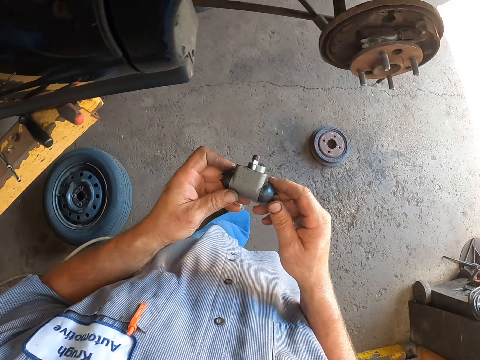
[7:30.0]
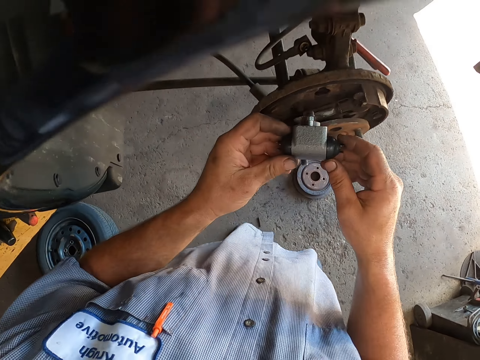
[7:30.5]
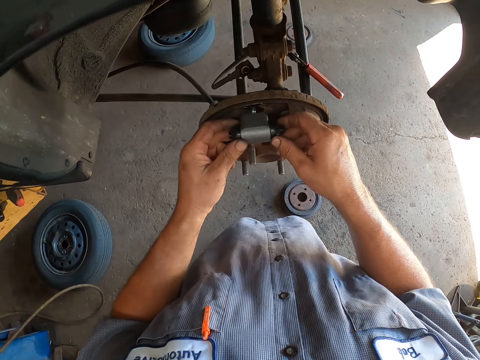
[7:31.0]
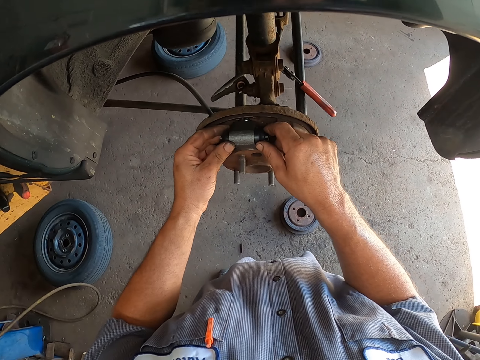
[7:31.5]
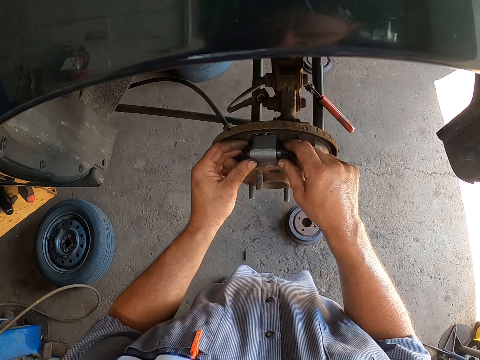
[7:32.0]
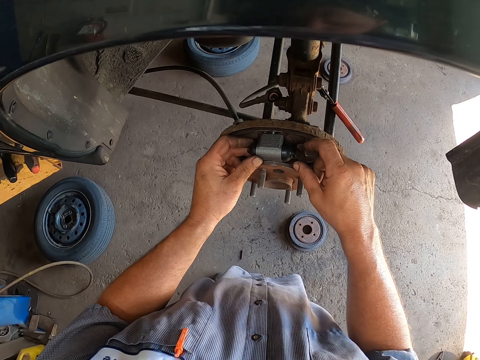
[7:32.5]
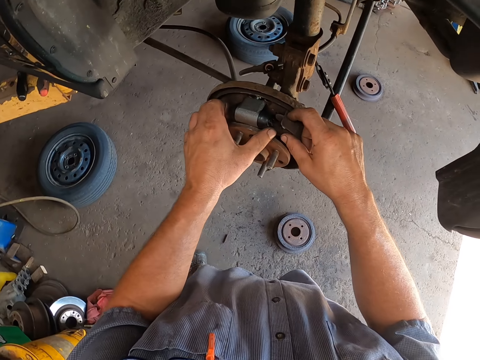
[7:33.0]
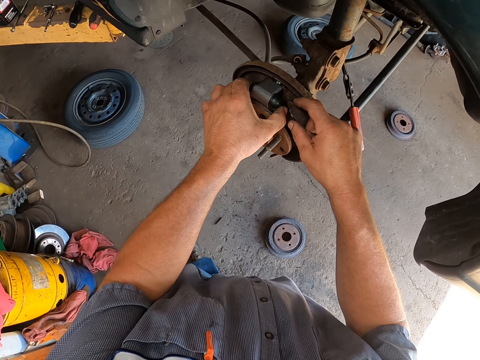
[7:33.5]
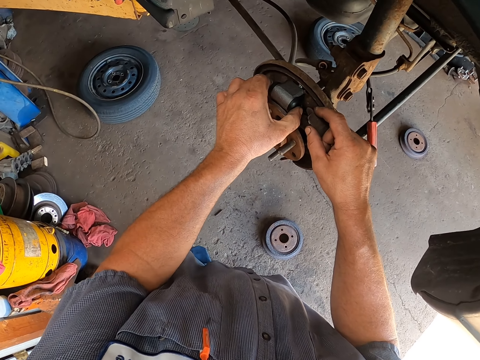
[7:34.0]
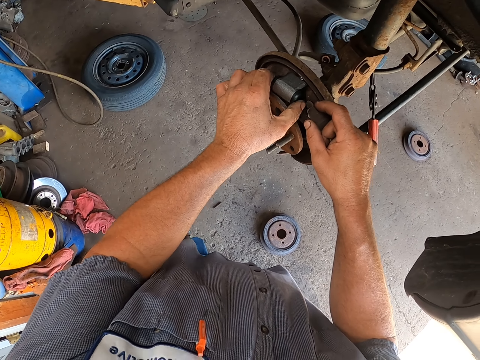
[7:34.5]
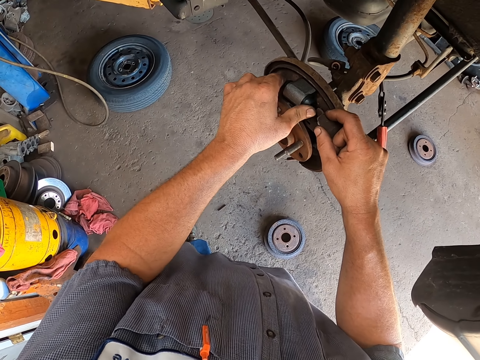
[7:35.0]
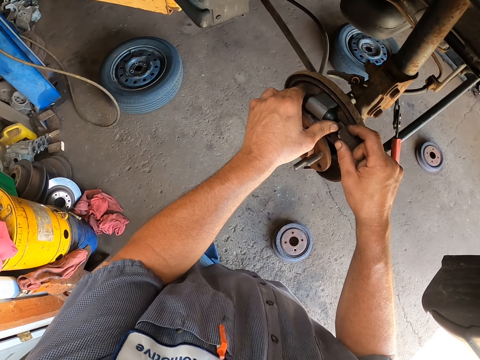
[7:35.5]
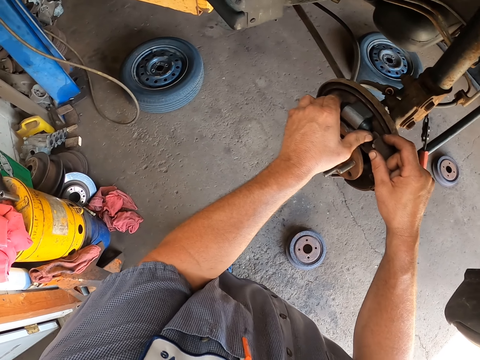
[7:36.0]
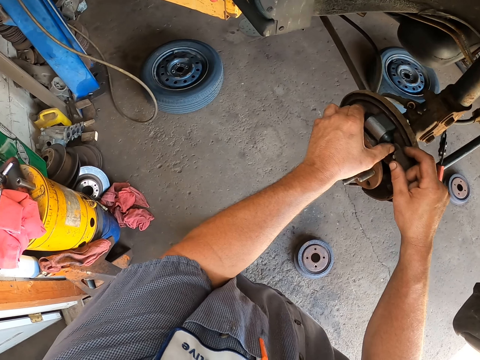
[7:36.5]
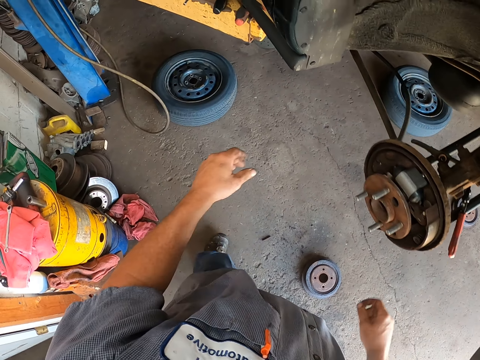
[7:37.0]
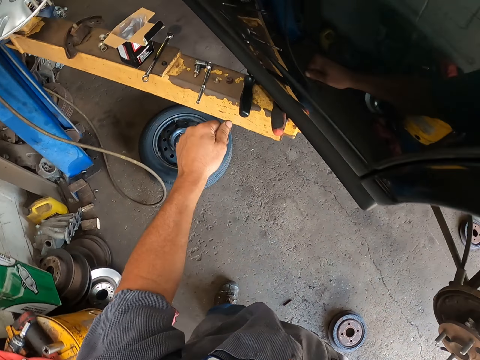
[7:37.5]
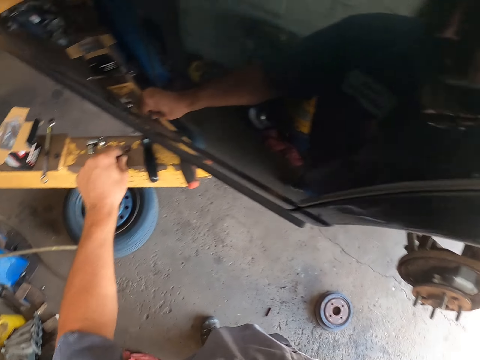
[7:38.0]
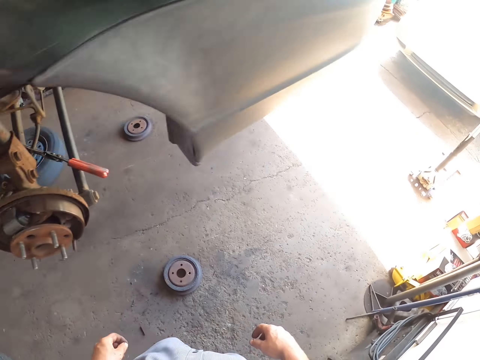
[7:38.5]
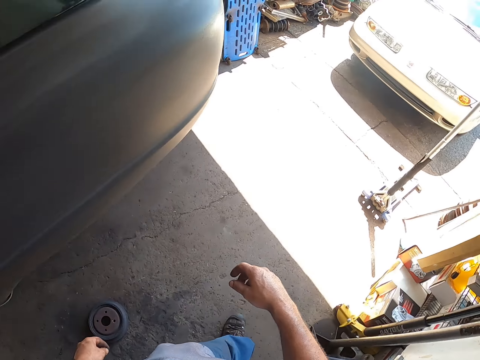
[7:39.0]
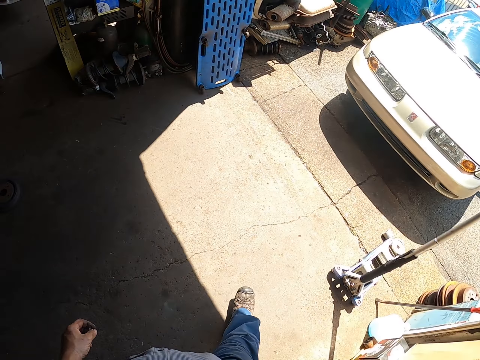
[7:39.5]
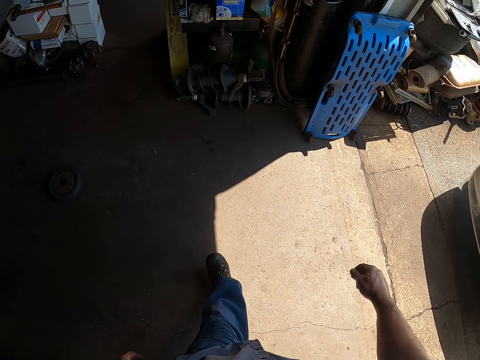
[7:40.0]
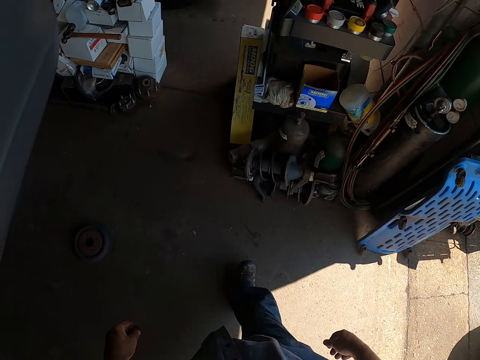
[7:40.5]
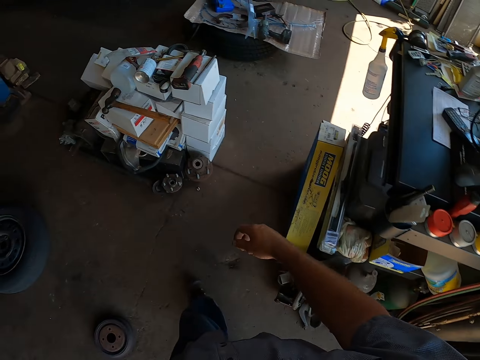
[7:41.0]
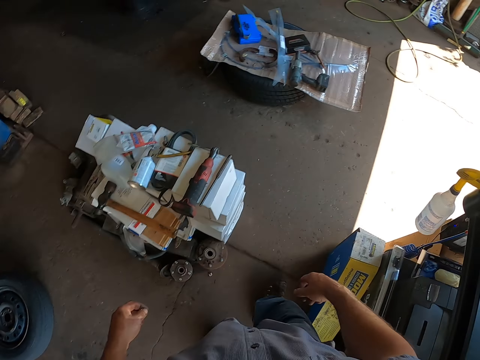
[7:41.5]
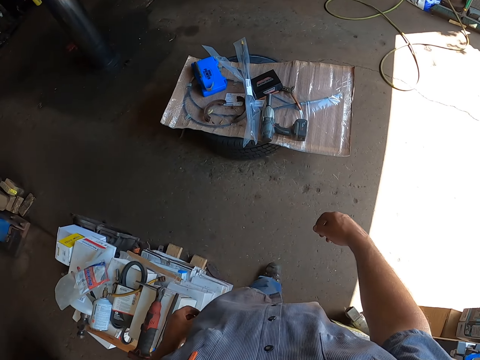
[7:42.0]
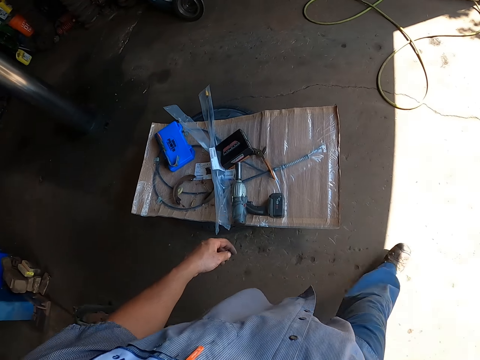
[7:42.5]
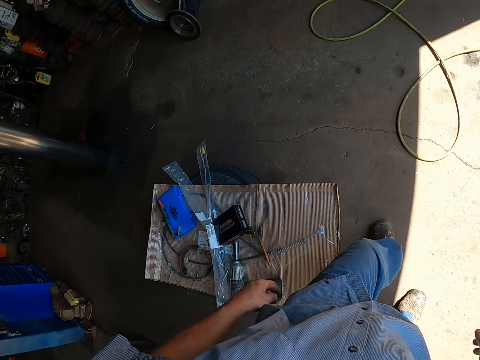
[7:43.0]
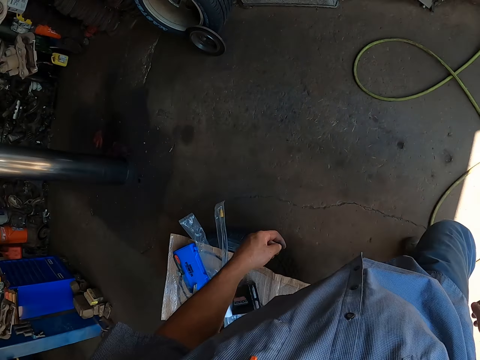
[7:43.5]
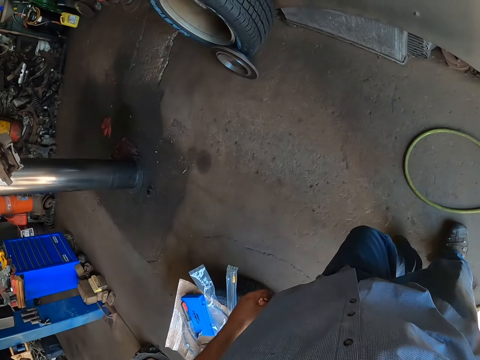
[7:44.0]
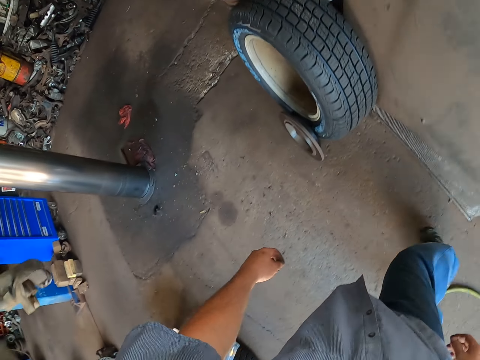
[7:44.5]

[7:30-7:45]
The camera wearer holds the bearing with both hands. They fix the wheel with something. They put the bearing on the wheel hub. They pick something. They walk around the garage.

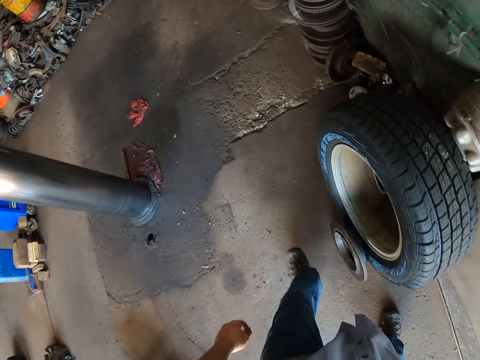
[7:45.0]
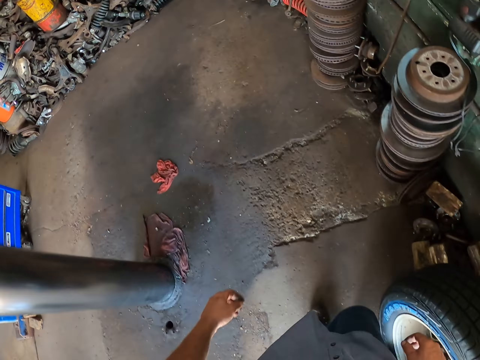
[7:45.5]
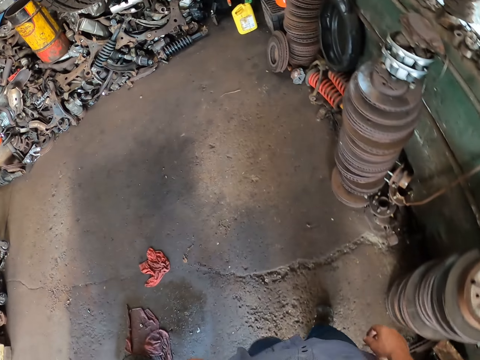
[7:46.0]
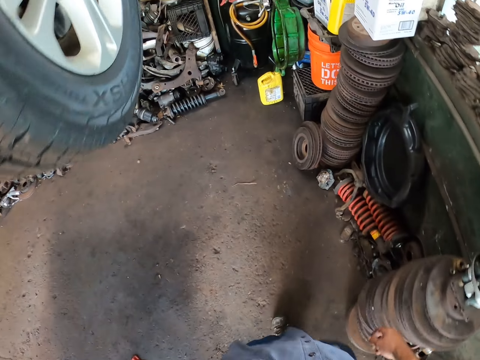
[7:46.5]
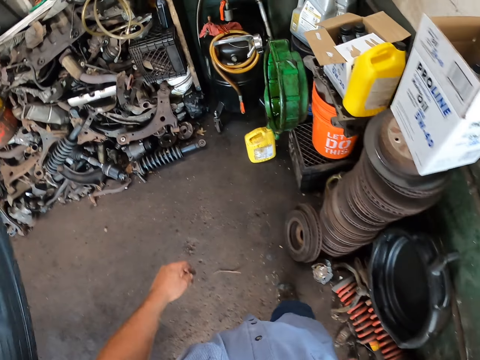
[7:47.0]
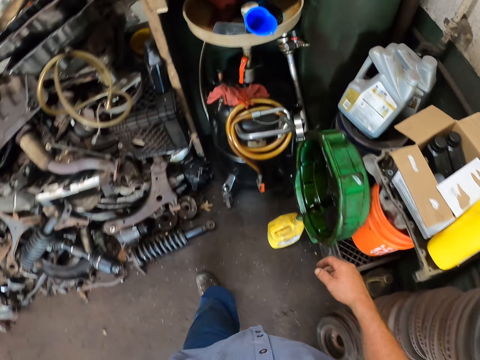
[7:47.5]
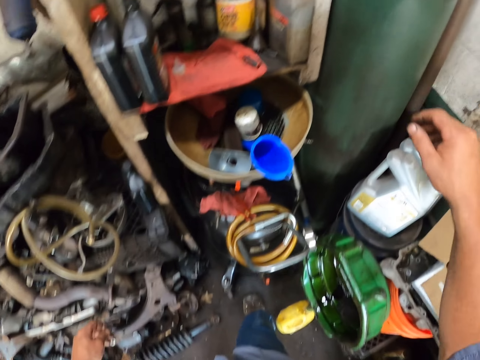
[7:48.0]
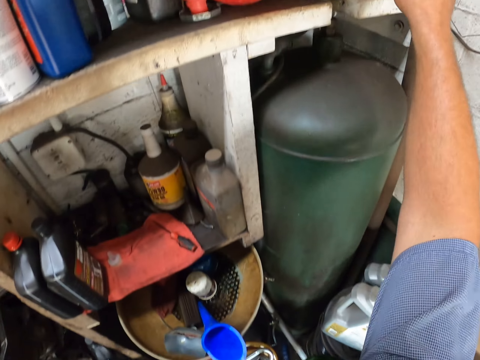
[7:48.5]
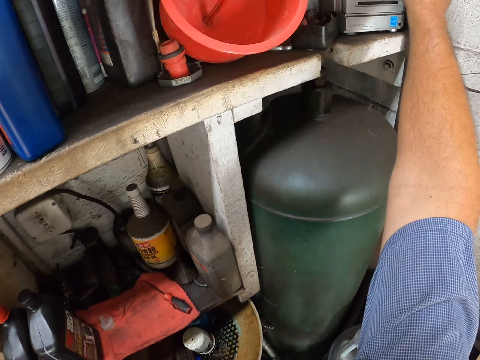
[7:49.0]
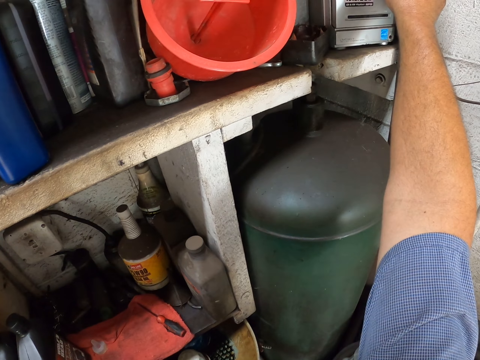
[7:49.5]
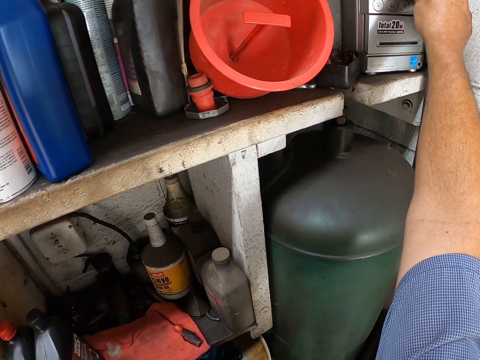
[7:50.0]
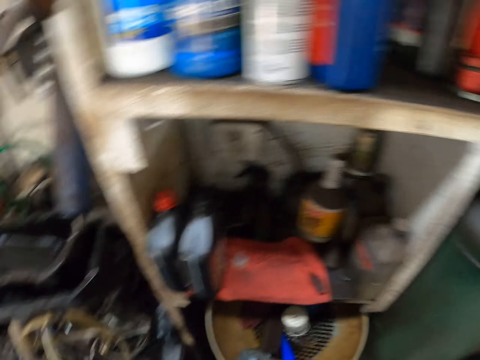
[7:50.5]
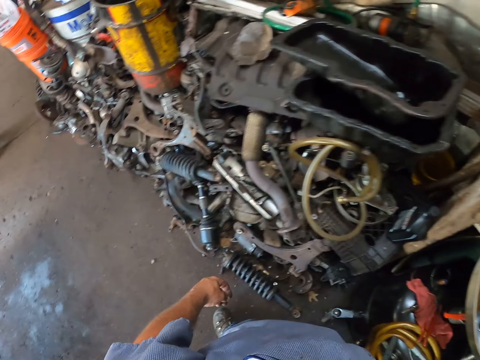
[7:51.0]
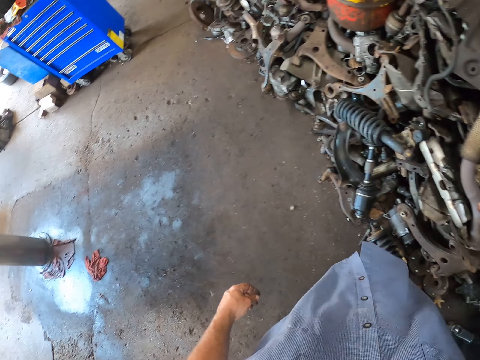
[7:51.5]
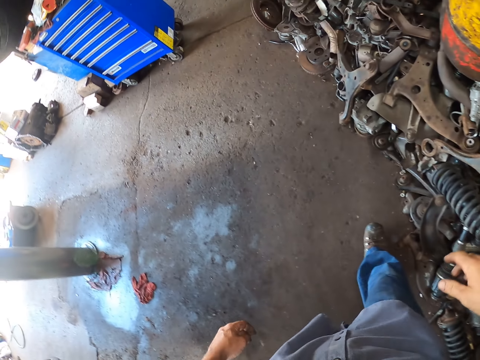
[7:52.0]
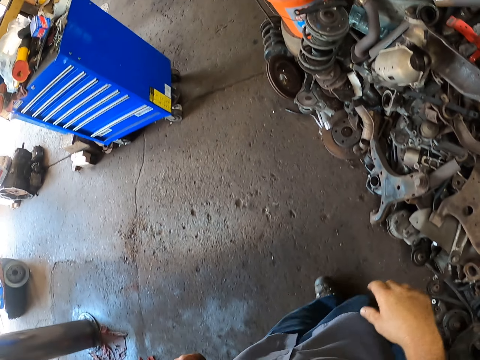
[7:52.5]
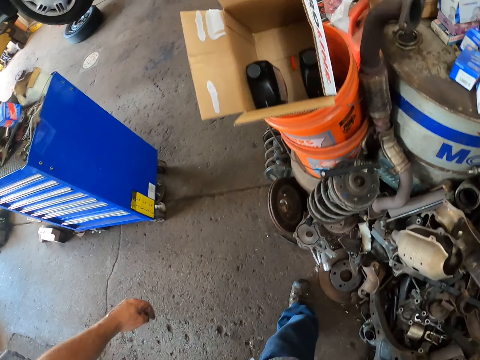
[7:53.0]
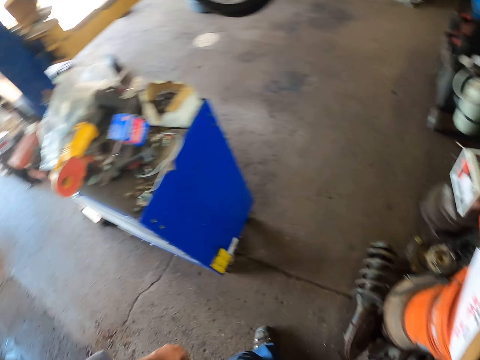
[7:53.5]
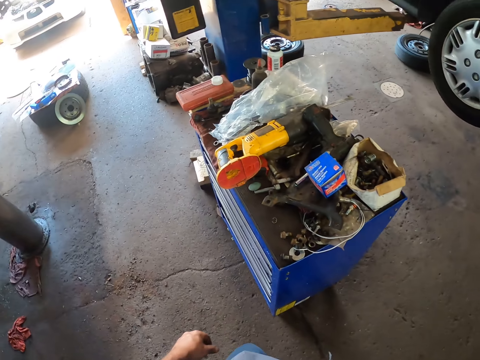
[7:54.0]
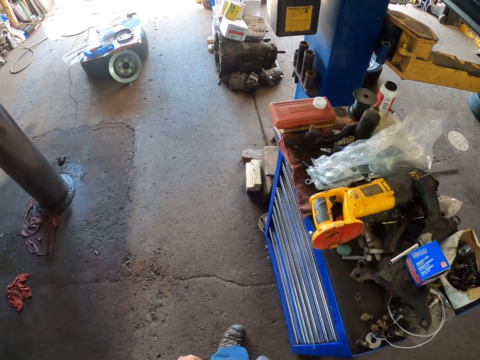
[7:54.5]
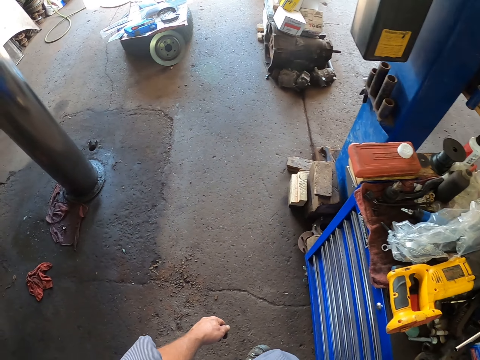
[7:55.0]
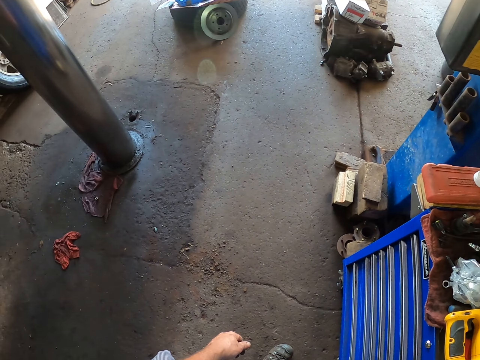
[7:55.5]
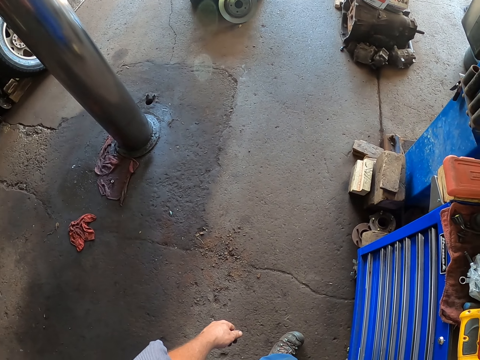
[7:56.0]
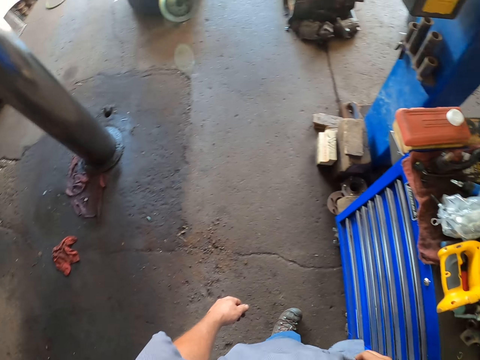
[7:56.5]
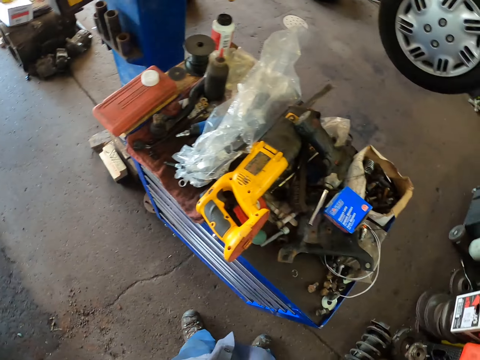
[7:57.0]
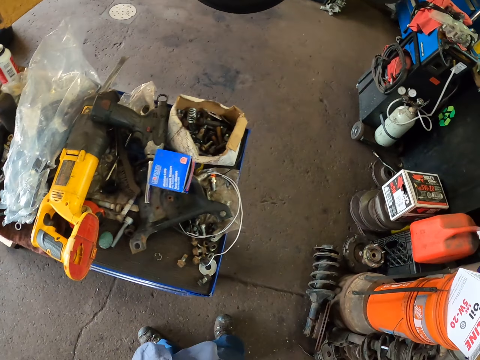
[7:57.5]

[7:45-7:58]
The camera wearer lifts his hand. He presses the radio. He adjusts the sound system. He walks around the garage.
